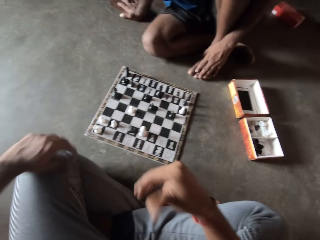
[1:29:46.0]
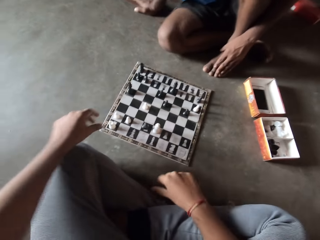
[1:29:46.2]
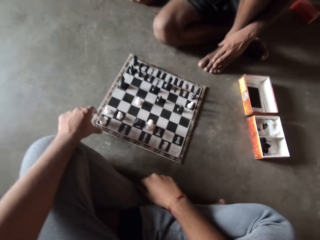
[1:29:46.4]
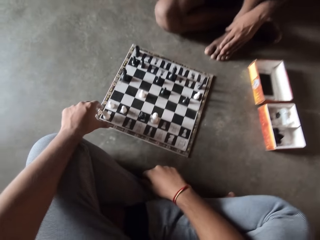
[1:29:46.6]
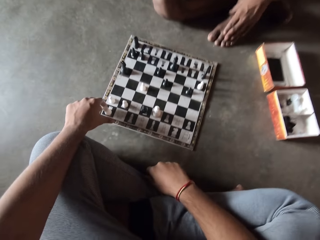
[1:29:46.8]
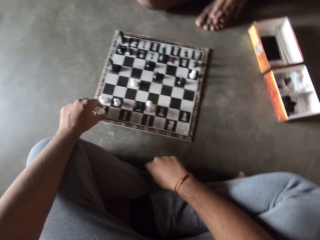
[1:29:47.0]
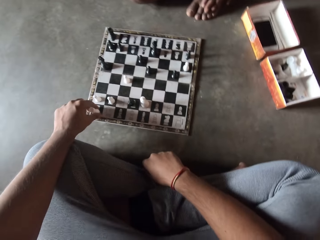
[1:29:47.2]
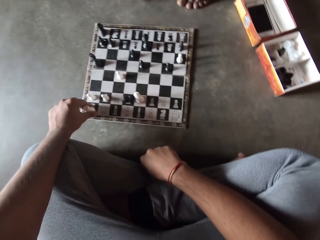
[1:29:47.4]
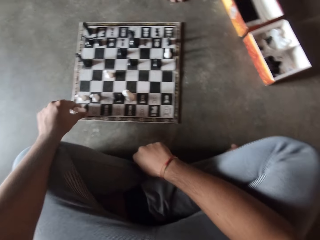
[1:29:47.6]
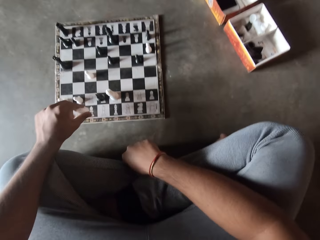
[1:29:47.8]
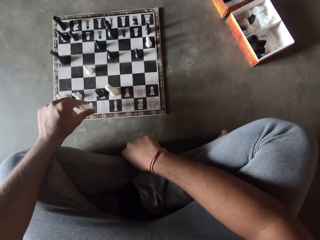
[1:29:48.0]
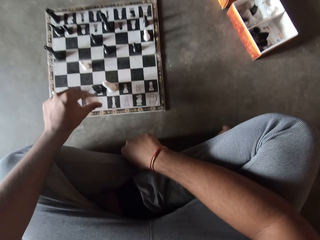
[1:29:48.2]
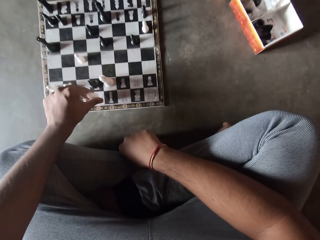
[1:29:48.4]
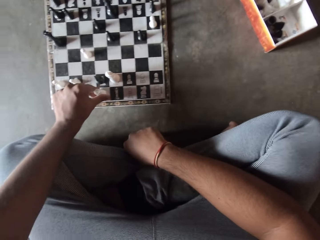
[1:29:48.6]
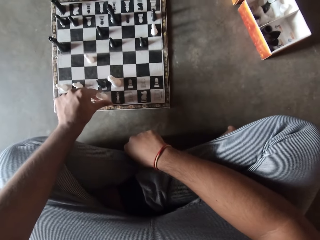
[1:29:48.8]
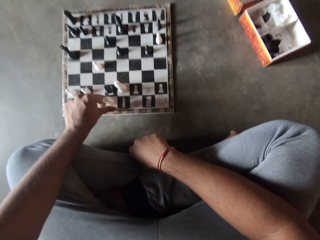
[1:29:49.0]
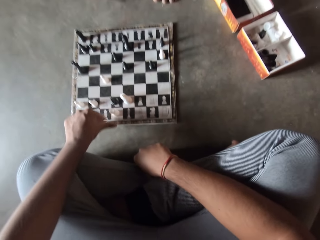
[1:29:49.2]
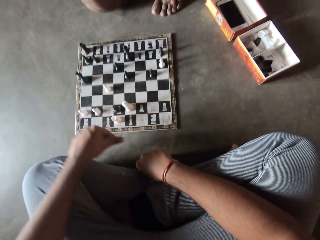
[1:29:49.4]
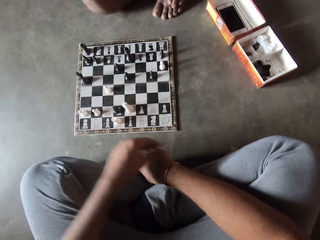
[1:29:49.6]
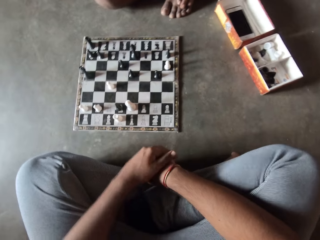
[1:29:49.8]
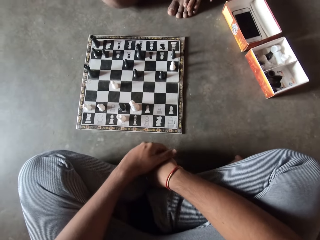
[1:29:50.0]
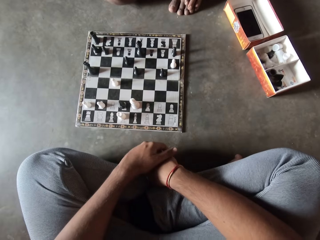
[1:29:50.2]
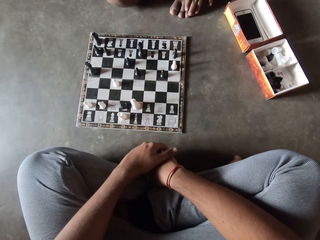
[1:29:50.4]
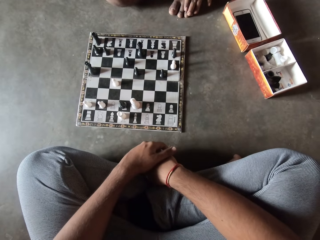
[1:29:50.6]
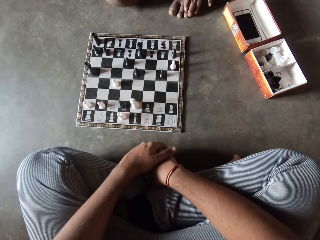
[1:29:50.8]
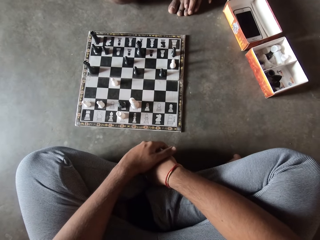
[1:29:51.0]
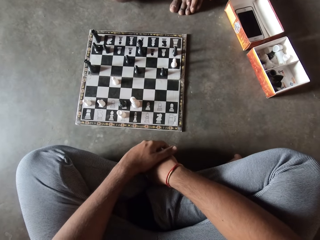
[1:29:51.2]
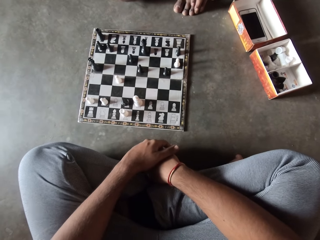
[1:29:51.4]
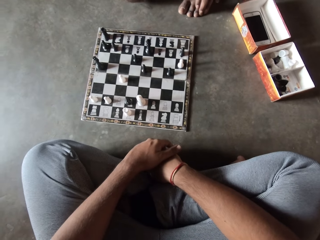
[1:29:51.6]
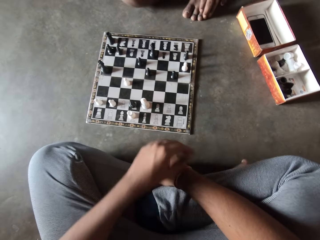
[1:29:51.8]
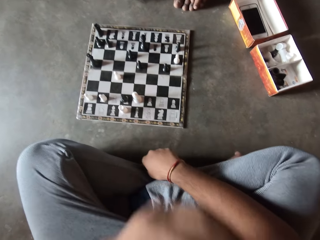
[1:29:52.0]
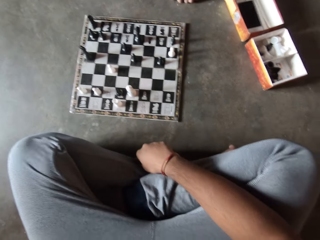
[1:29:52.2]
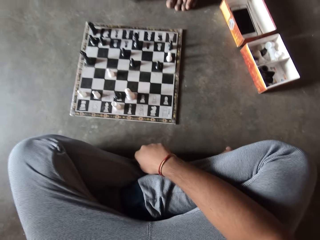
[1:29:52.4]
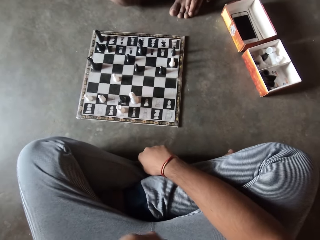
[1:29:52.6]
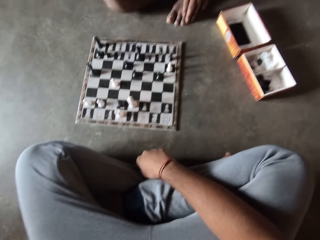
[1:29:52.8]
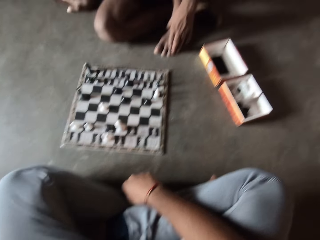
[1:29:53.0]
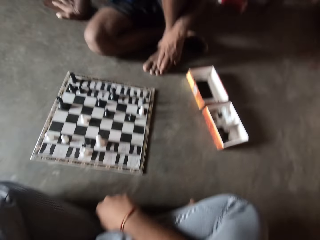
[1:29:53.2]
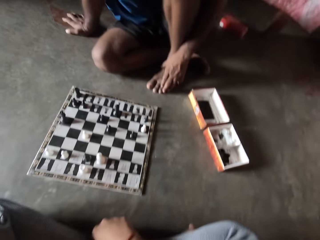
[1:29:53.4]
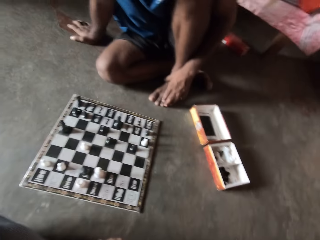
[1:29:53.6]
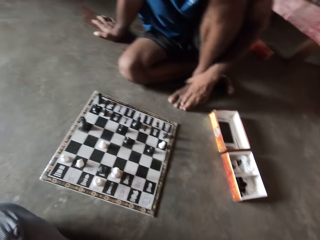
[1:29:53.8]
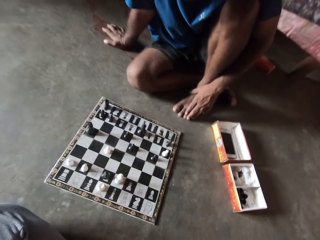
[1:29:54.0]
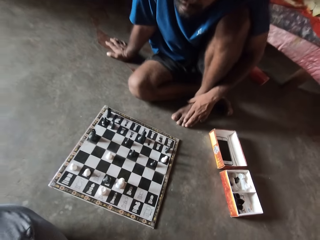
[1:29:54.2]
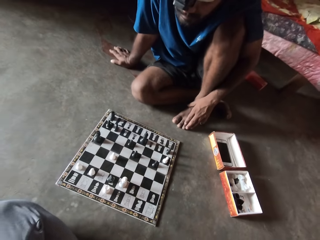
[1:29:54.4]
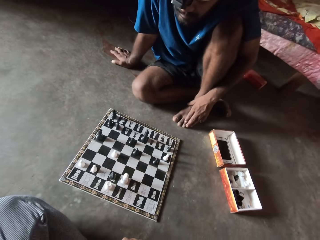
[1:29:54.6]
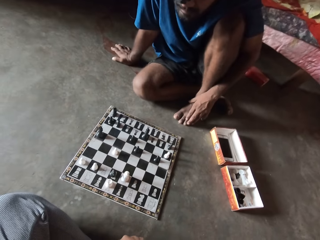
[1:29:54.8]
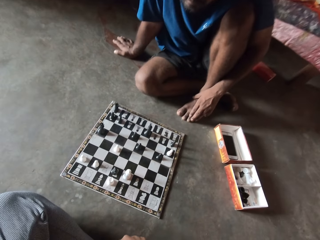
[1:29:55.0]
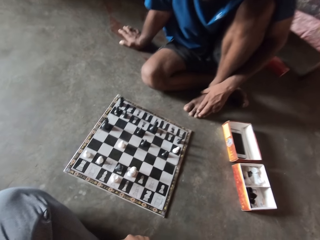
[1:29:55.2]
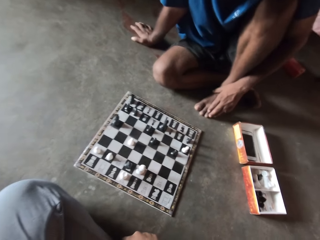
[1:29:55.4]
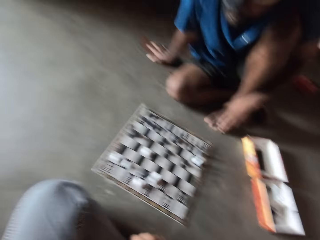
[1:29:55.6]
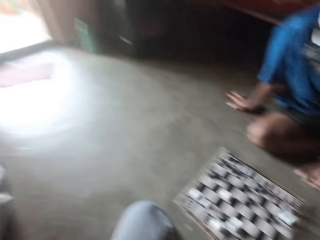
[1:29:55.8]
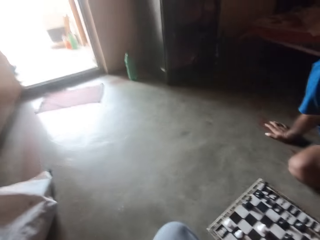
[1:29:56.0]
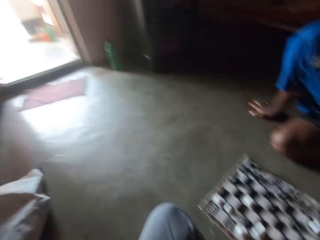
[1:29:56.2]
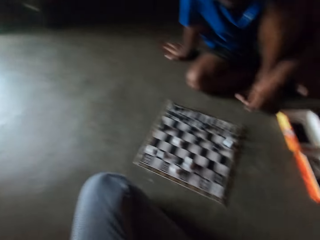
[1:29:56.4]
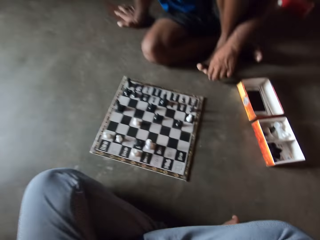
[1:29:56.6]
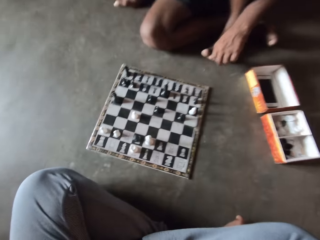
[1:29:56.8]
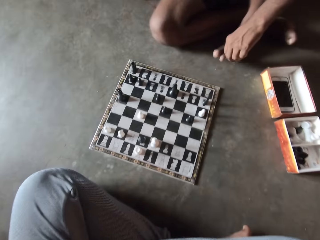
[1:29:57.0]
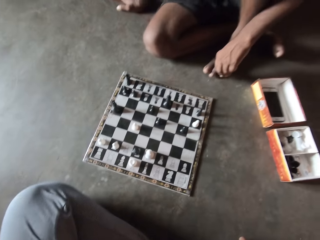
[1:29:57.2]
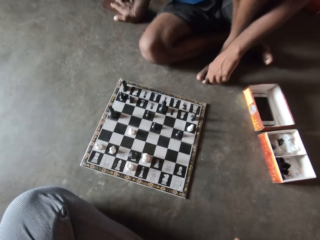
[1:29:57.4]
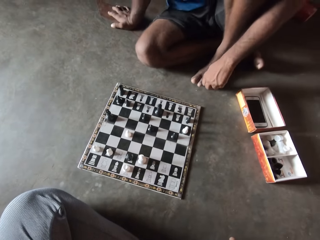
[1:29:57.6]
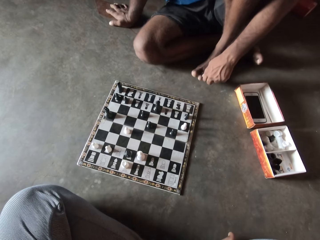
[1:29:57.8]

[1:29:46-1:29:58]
The camera wearer moves a chess piece towards the right. He plays chess. He pulls his hand off the chess piece. He holds his hand. He lifts his hand.

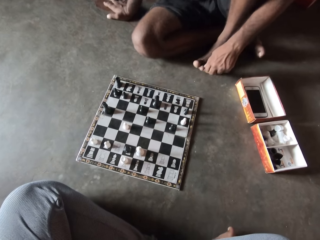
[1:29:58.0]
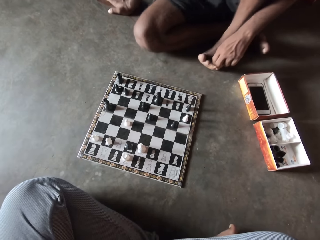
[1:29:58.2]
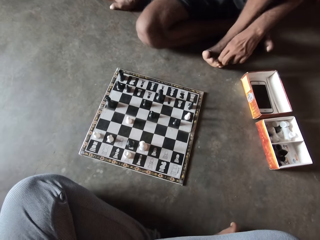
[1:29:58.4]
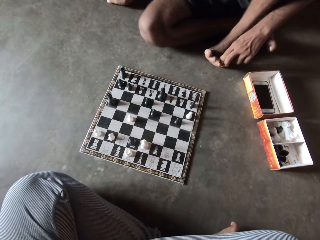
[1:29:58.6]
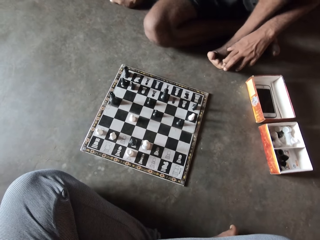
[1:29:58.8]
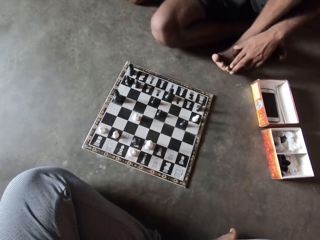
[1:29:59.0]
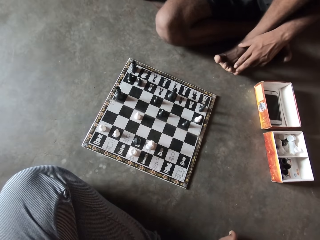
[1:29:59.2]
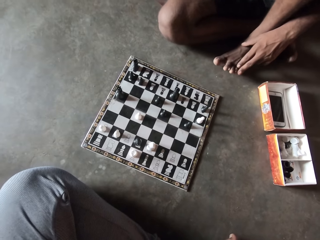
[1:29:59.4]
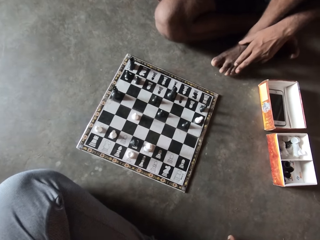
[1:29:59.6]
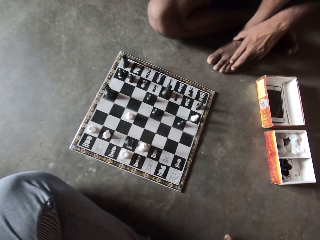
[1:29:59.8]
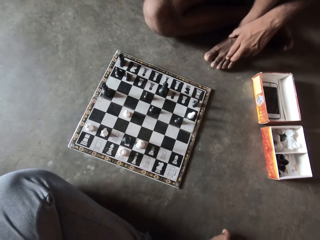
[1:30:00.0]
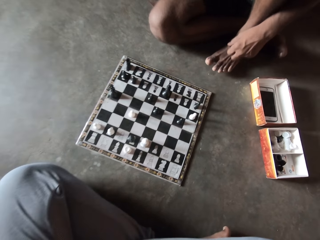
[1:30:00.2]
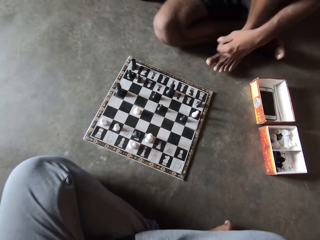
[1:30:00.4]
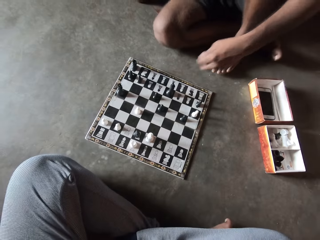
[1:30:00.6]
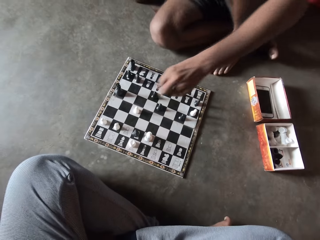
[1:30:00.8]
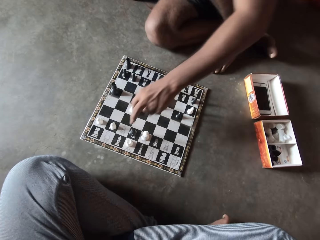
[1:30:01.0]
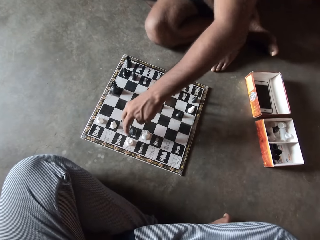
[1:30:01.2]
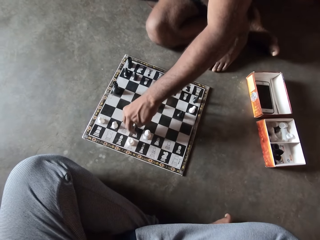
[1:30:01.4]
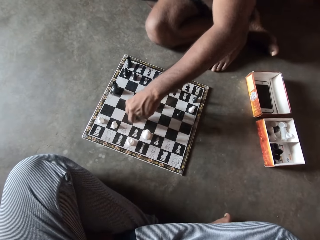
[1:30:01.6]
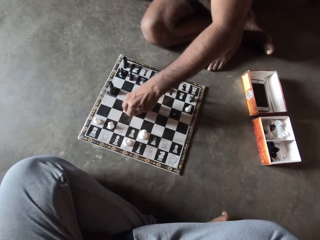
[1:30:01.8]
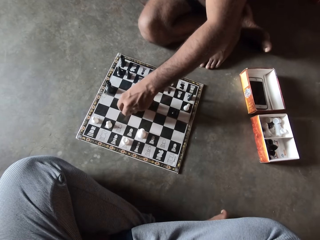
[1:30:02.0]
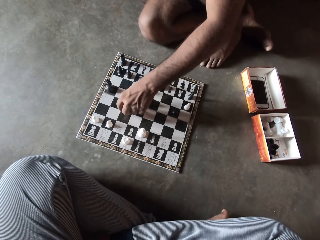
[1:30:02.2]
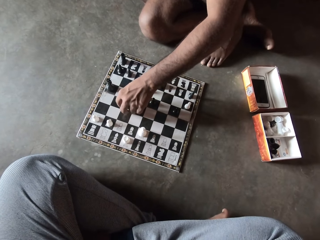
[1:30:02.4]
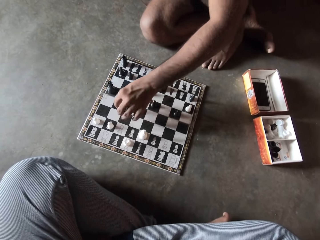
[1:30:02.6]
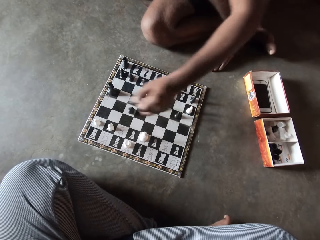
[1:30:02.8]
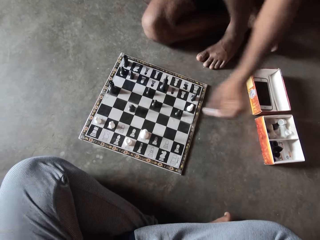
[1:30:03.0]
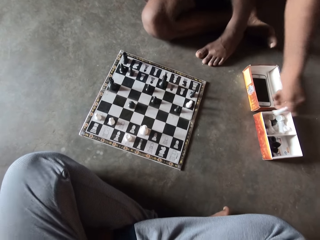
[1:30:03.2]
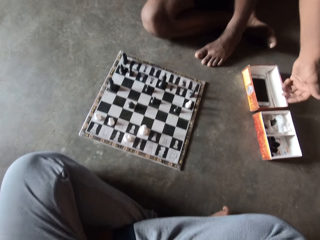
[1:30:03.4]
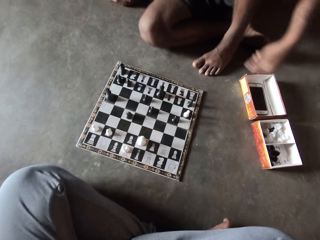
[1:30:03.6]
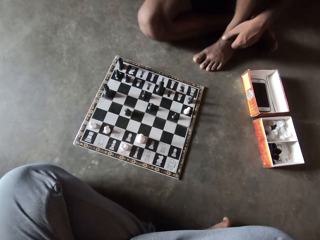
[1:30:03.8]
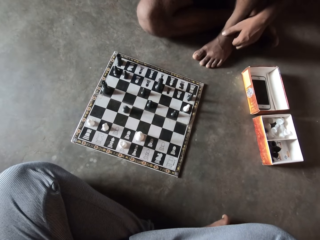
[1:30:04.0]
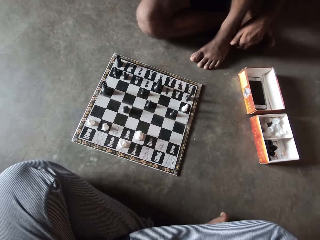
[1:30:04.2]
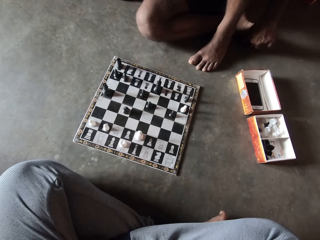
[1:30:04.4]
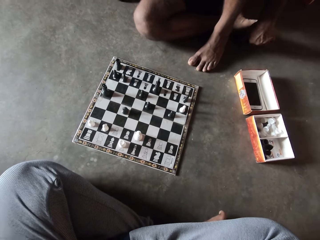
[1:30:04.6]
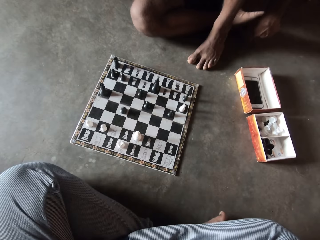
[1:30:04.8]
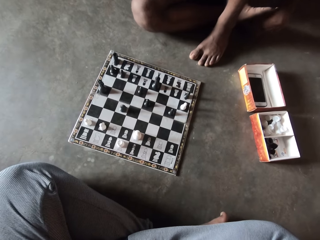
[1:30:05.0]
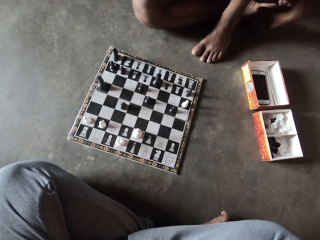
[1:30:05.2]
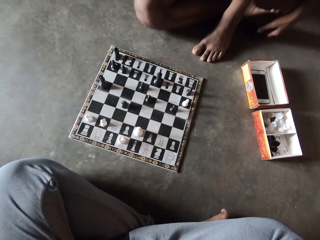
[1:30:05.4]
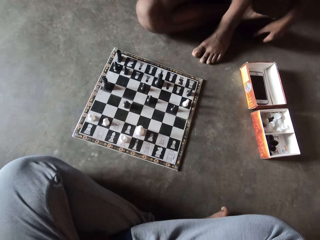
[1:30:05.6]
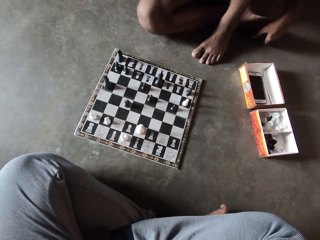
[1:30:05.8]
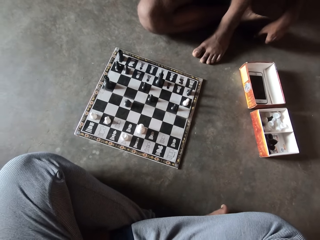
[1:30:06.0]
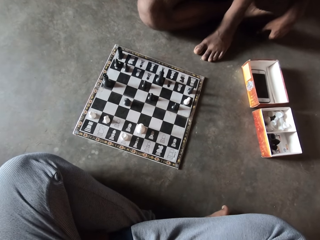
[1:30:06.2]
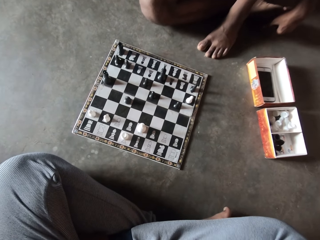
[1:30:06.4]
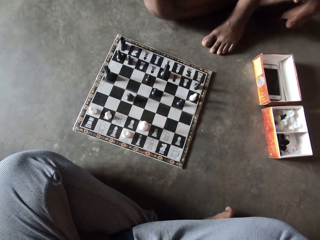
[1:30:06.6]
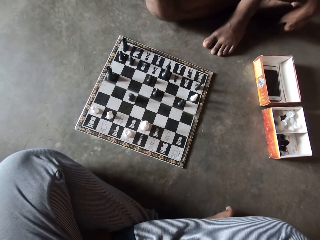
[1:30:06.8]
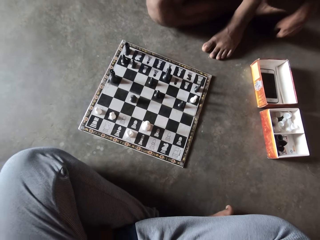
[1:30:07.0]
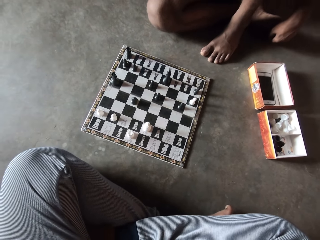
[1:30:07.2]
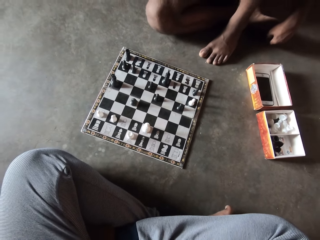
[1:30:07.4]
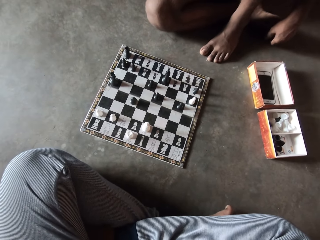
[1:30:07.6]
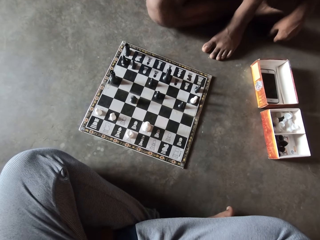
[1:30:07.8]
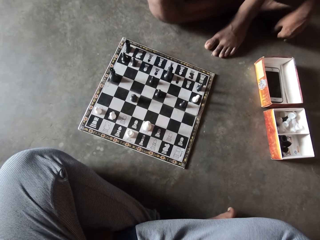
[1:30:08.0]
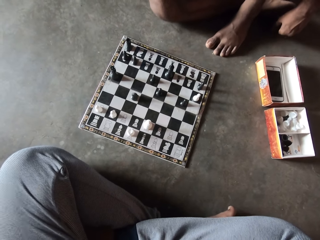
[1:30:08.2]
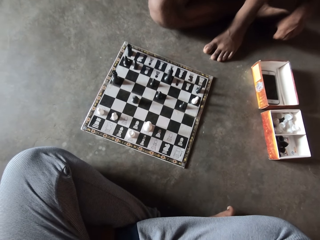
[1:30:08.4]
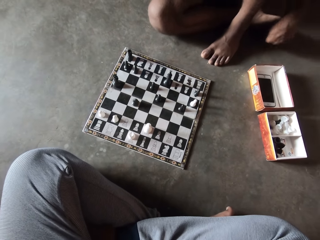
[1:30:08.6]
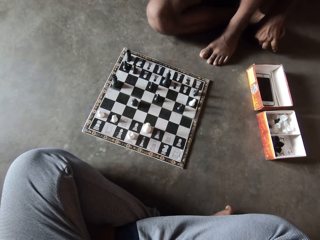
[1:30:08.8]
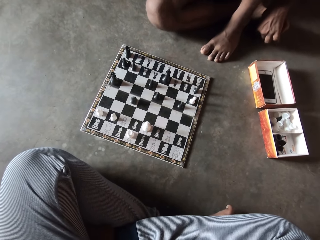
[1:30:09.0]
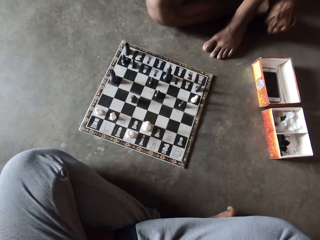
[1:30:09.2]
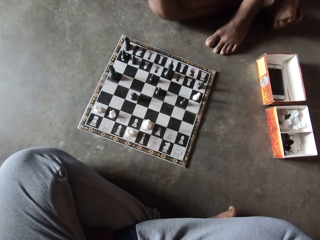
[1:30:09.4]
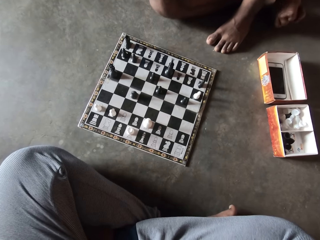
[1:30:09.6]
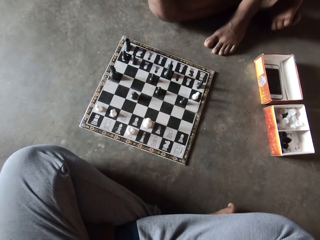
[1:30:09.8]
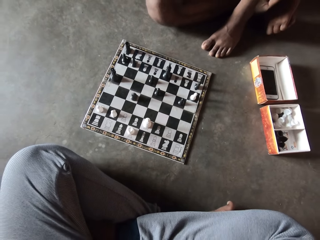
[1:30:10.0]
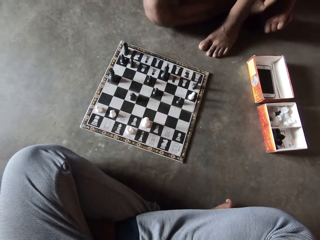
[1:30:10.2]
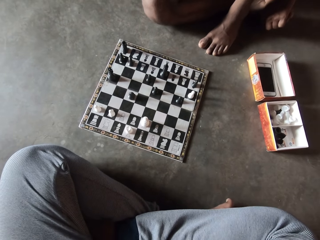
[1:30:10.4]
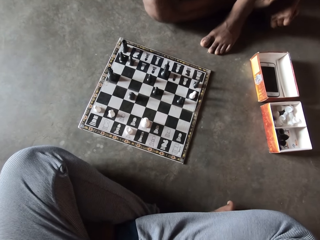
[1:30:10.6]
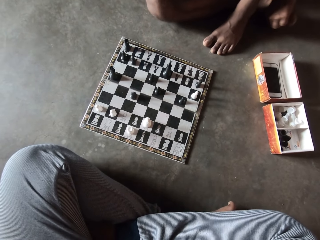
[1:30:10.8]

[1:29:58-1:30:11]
A man checks one of the camera wearer's chess pieces. The man plays chess and picks up a chess piece. The man puts the checked chess piece in the carton on the floor. The man holds his toes.
